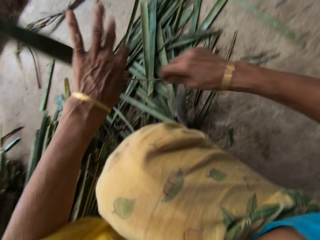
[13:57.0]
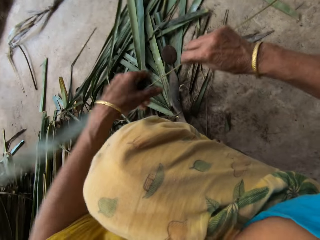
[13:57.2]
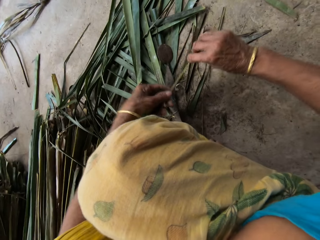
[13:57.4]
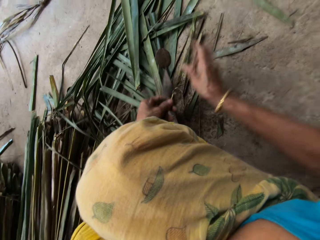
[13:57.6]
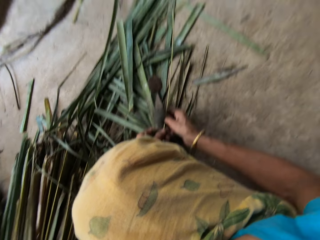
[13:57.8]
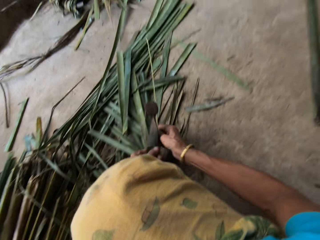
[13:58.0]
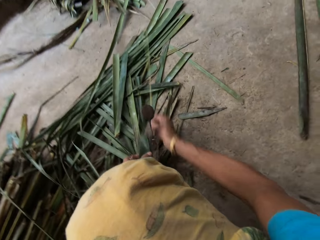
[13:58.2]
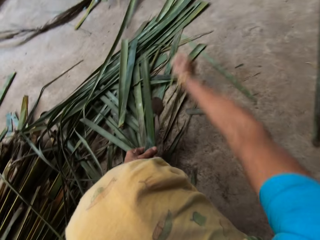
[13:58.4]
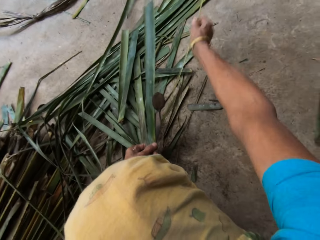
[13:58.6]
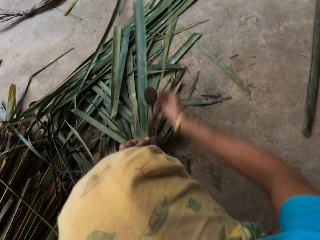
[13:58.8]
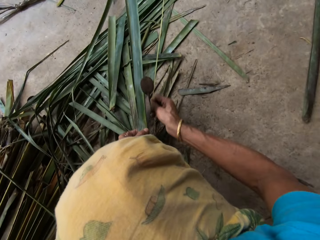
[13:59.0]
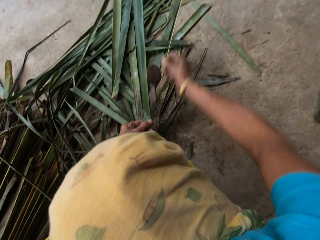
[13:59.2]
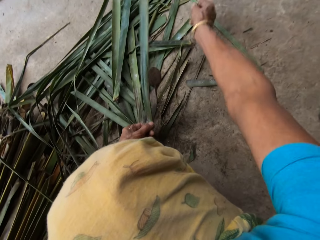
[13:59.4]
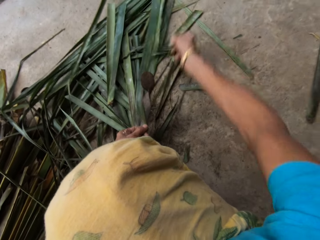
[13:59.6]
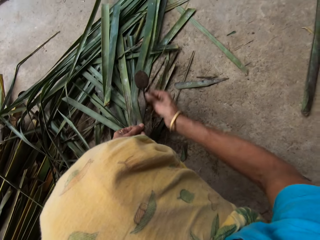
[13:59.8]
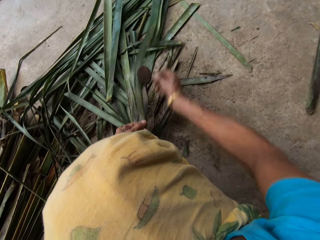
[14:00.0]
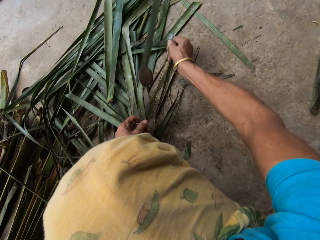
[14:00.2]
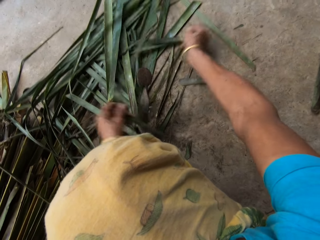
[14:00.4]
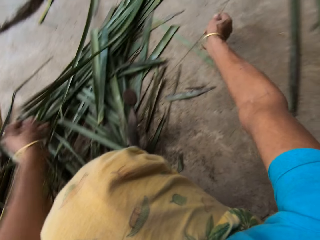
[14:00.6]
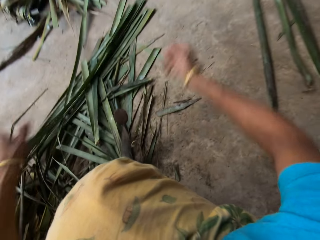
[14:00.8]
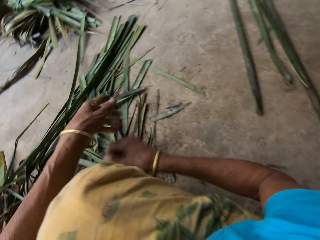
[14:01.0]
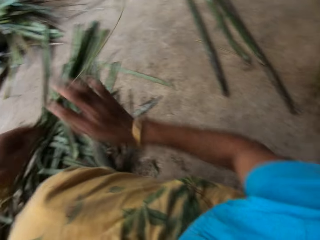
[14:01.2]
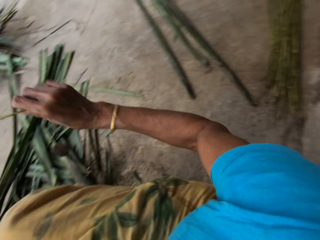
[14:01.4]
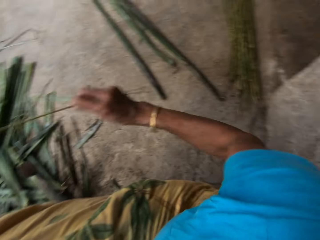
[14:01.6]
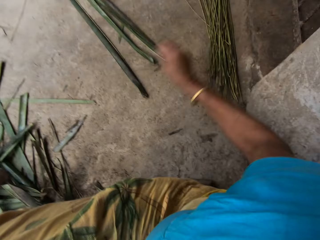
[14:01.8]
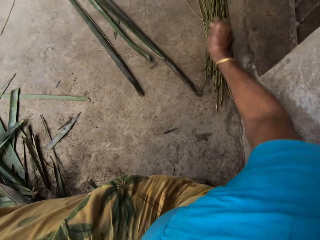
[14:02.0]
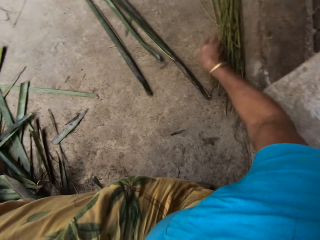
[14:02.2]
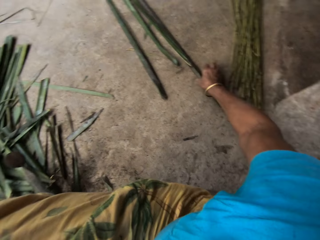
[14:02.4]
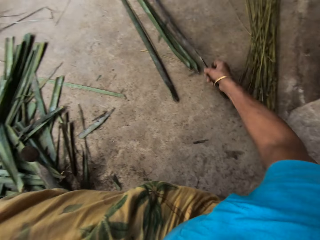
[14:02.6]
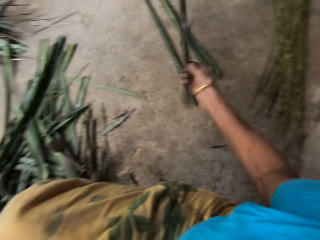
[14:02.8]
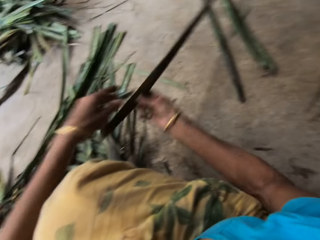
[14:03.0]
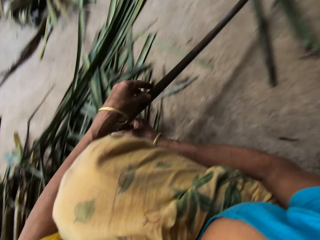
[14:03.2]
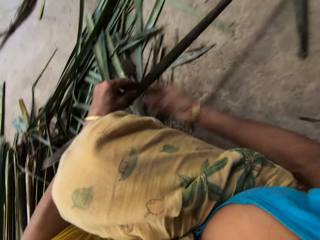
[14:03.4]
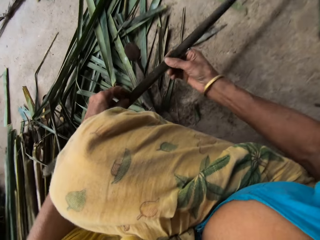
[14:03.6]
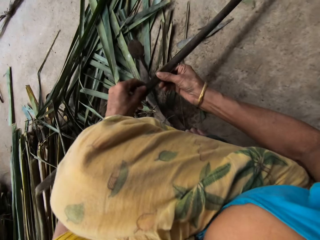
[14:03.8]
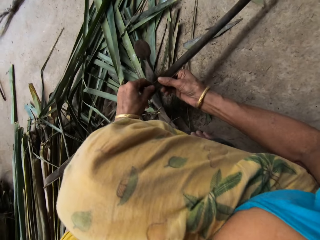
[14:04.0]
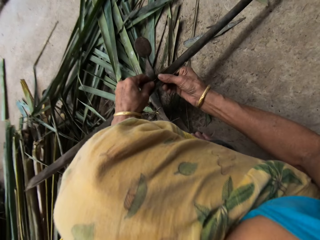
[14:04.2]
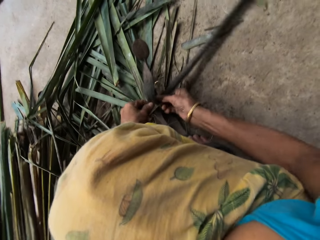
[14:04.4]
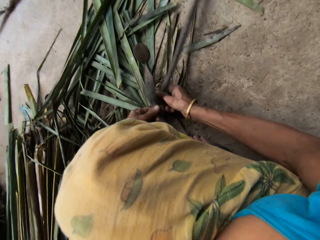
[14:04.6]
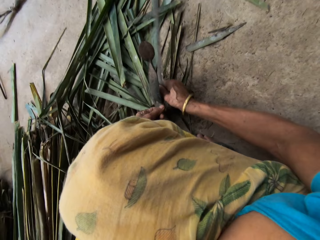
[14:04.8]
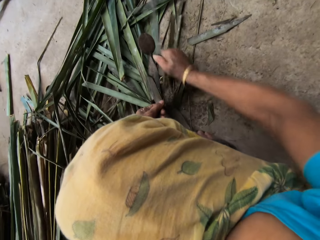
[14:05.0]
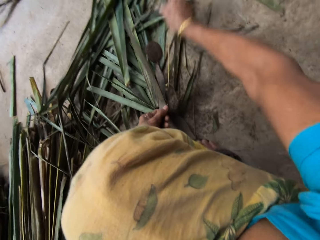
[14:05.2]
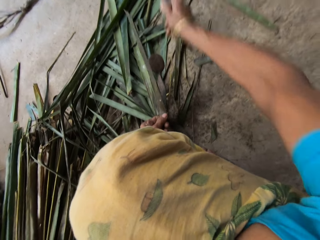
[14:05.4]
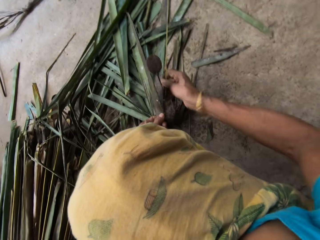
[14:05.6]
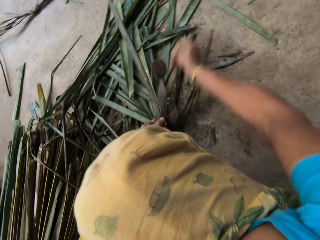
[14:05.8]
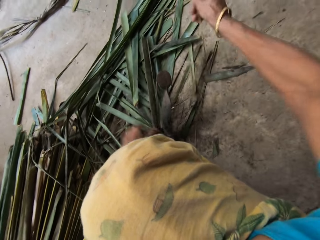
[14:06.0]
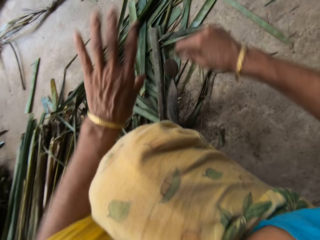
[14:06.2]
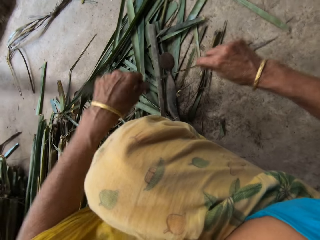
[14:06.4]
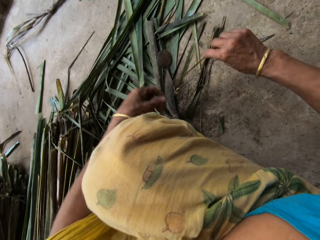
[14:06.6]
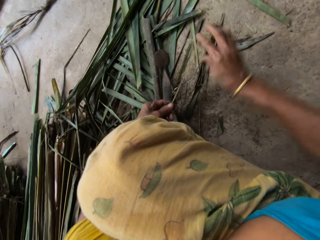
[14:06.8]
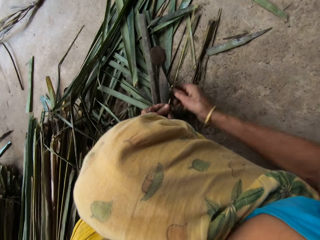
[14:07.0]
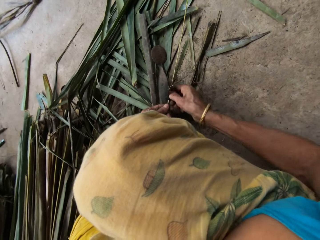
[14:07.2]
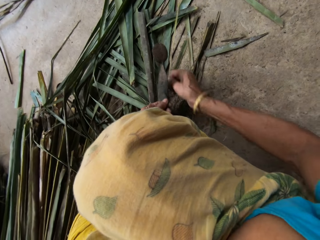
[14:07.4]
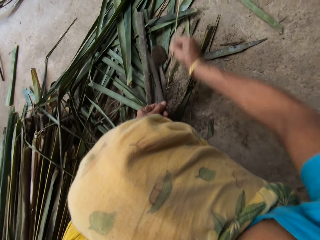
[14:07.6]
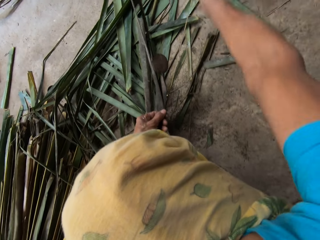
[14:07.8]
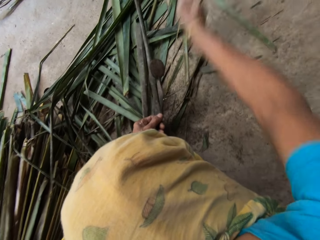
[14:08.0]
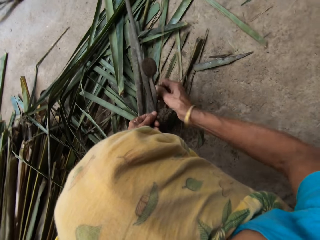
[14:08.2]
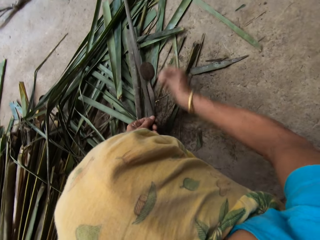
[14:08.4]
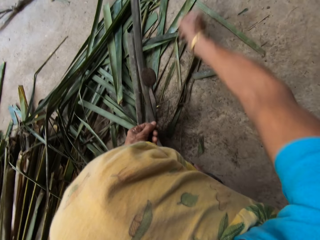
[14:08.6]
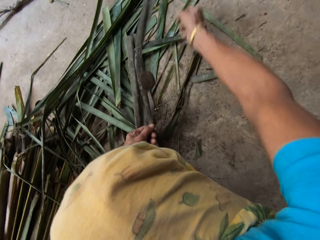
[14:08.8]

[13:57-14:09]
The camera wearer lifts the Napier grass or papyrus reed. They move the Napier grass and cut the Napier grass on something. They move the right hand. They pull the Napier grass and move the Napier grass. They drop the papyrus reed on the floor. They pick the papyrus reed from the floor. They pull the Napier grass. They hold with both hands. They cut the Napier grass with something. They tear the papyrus reed with a cutting object. They lift the Napier grass and cut the Napier grass with something.

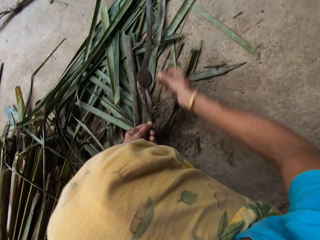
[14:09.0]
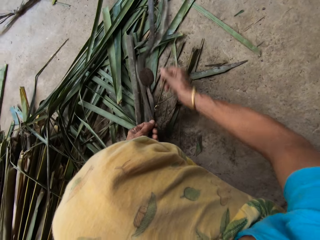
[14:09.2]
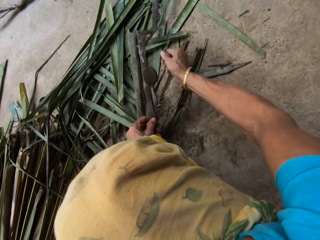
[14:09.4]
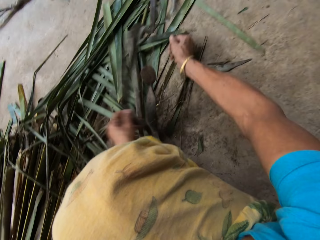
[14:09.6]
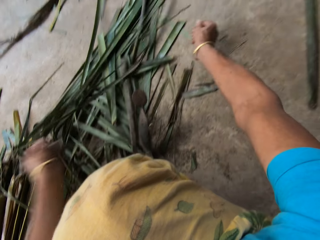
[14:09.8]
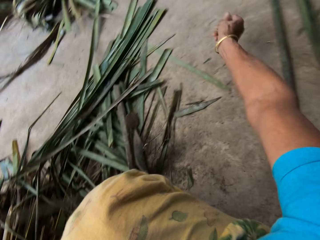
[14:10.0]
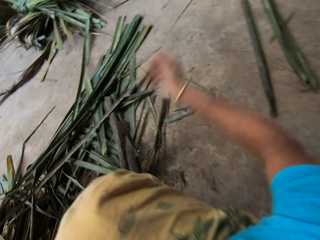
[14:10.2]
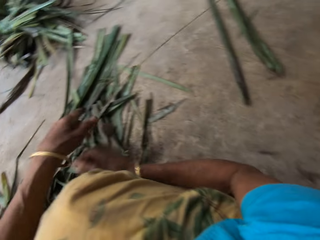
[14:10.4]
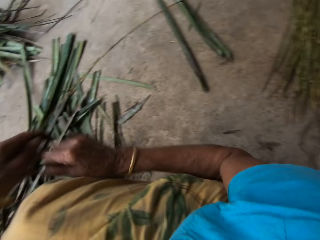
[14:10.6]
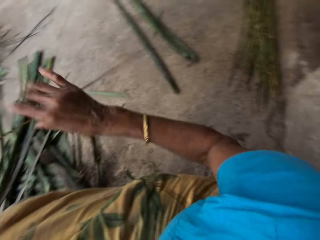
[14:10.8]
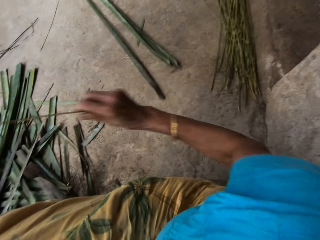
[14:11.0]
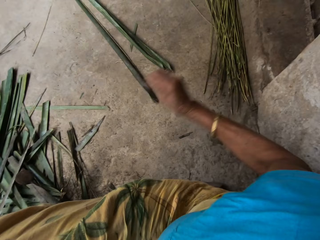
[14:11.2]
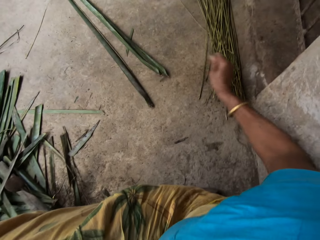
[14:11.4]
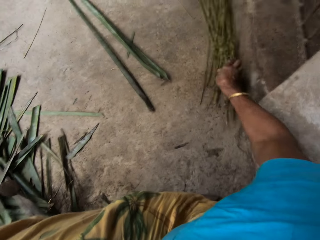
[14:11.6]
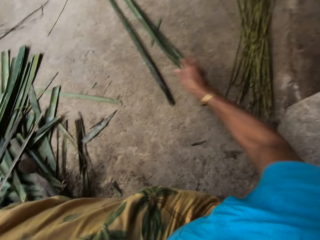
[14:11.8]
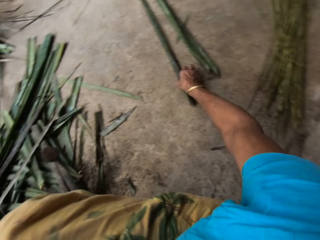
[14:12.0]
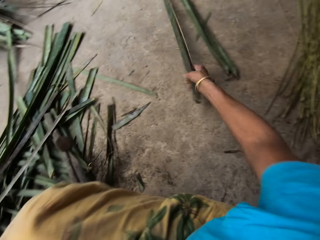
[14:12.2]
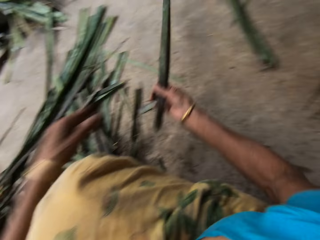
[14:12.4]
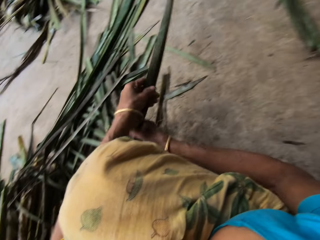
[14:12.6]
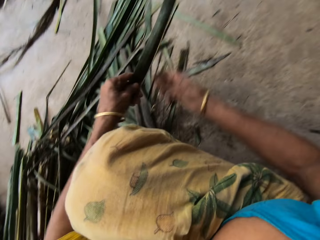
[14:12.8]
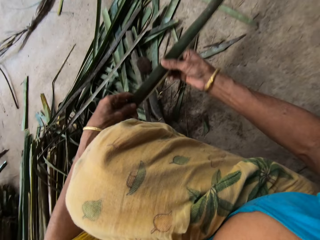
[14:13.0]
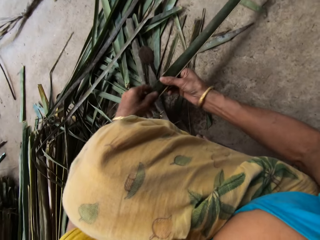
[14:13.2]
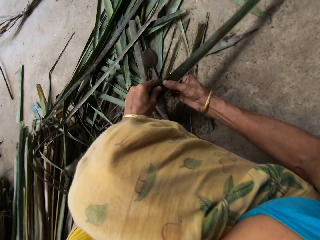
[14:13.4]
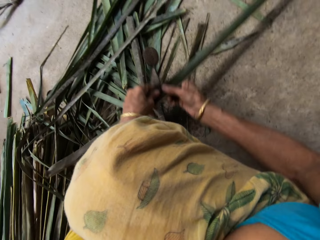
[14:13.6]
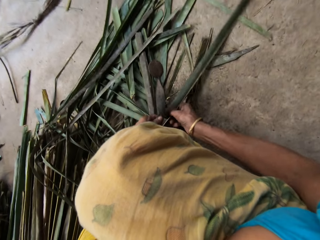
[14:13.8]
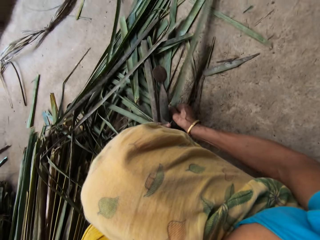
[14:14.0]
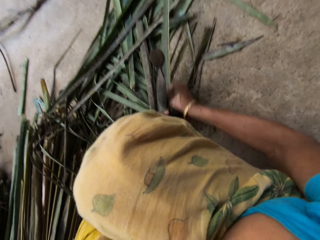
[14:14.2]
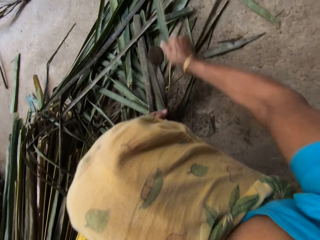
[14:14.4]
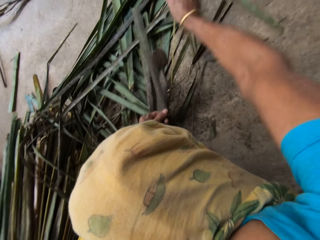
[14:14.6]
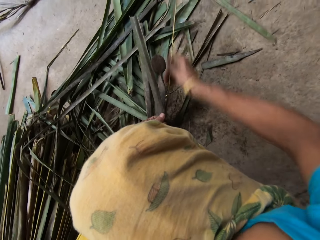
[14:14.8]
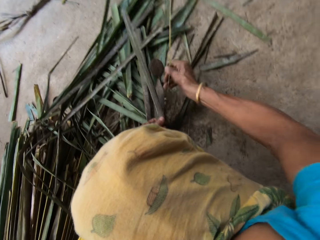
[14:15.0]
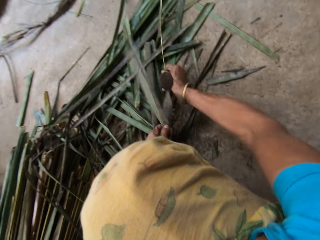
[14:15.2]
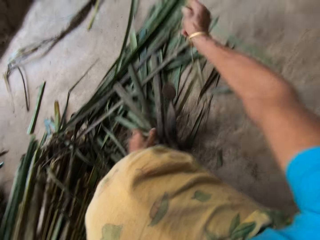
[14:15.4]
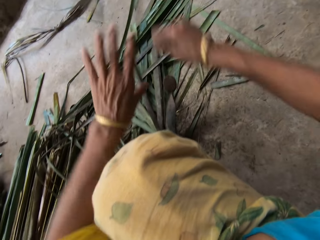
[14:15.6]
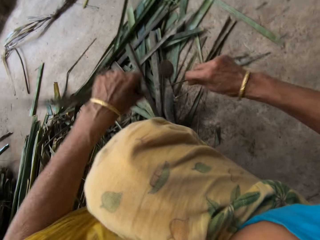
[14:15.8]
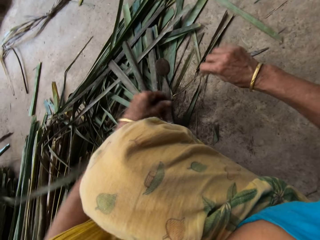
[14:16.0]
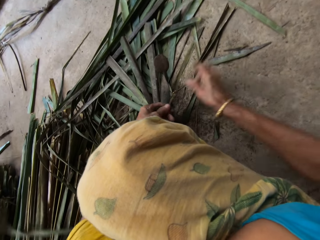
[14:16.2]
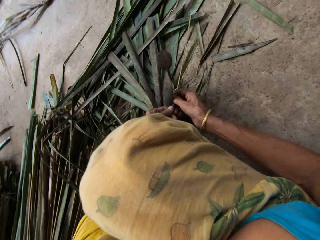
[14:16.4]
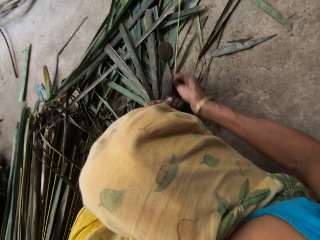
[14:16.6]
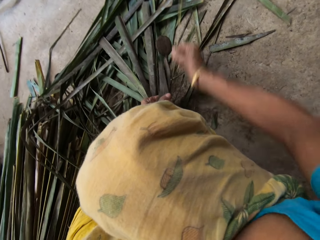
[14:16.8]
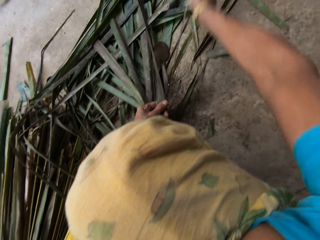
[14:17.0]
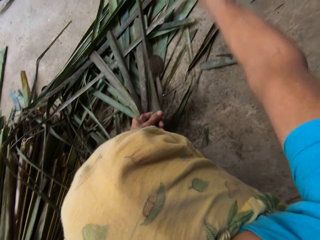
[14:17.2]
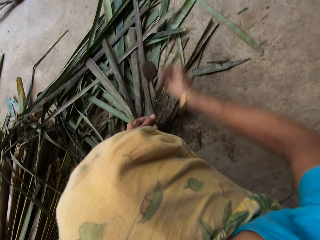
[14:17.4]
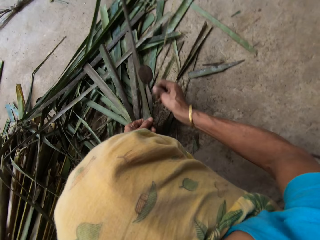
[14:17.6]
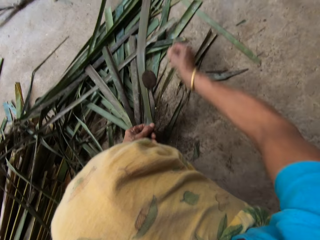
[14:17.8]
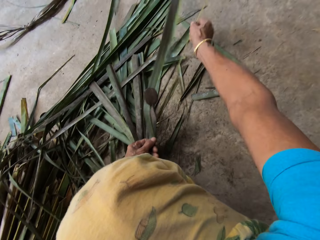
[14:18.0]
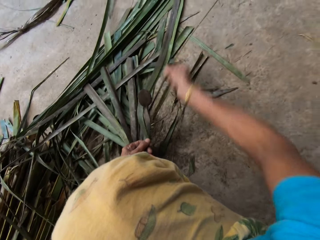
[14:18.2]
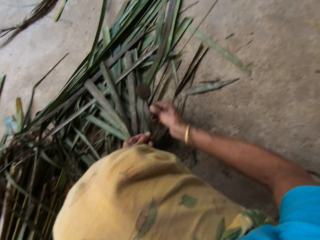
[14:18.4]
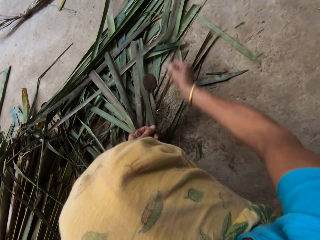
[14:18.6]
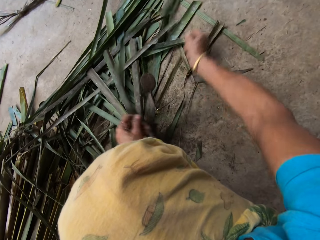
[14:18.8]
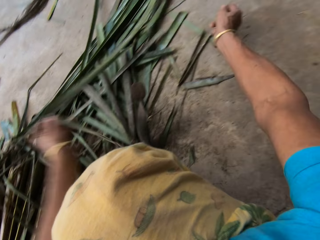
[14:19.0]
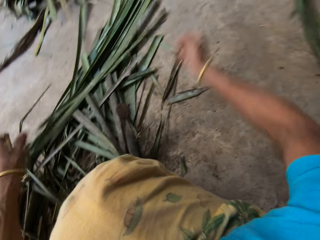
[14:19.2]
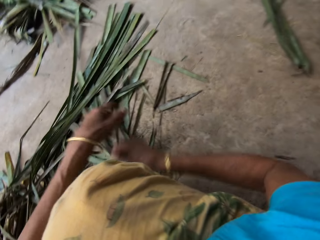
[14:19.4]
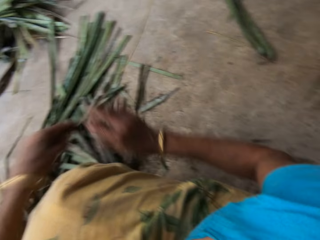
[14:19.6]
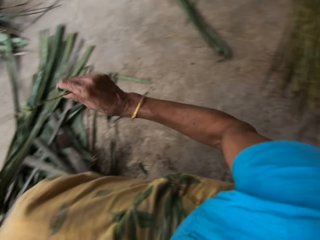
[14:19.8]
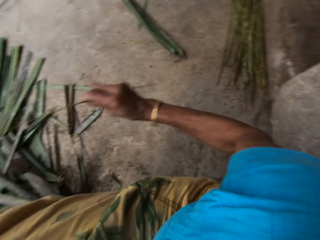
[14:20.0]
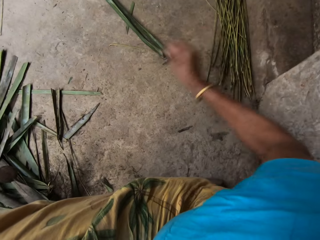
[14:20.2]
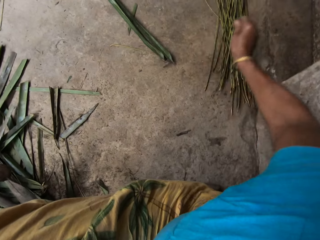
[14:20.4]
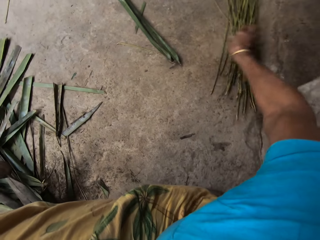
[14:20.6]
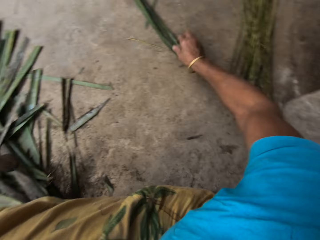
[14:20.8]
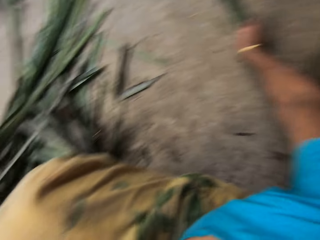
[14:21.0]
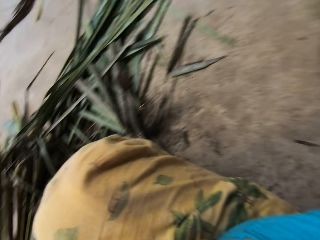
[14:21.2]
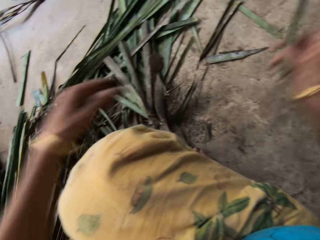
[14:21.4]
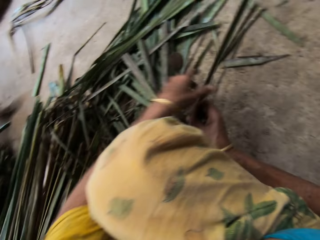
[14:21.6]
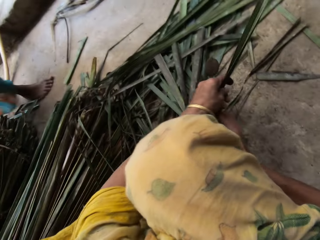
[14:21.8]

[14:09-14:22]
The camera wearer moves both hands. They move the Napier grass or papyrus reed. They drop the papyrus reed on the floor. They move the right hand. They pull the Napier grass. They pick the papyrus reed from the floor. They hold with both hands. They cut the Napier grass with something. They tear the papyrus reed with a cutting object. They cut the Napier grass with something. They lift the Napier grass. They lift it again. They move the Napier grass. They drop the papyrus reed on the floor. They place the Napier grass down. They move the right hand. They pick the papyrus reed from the floor. They move the left hand.
